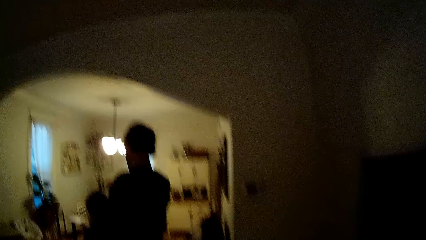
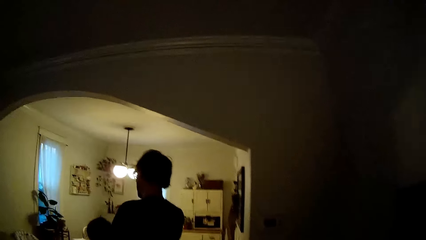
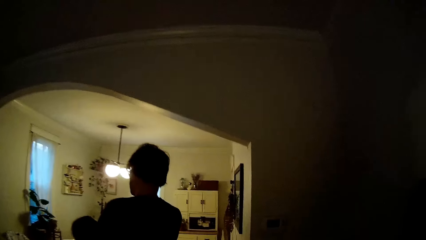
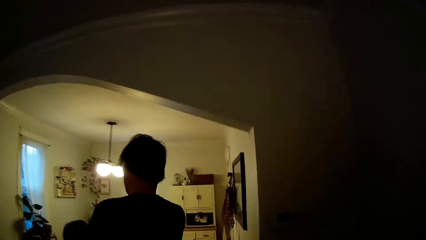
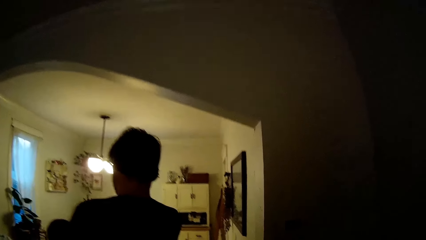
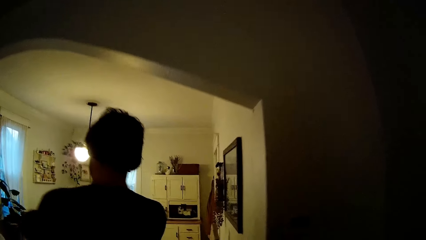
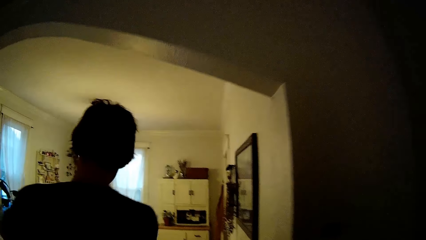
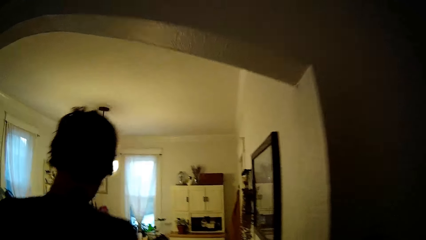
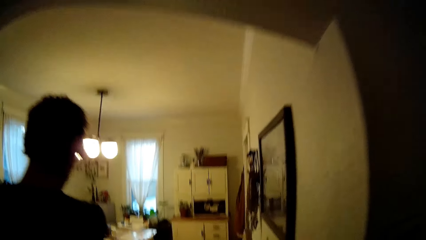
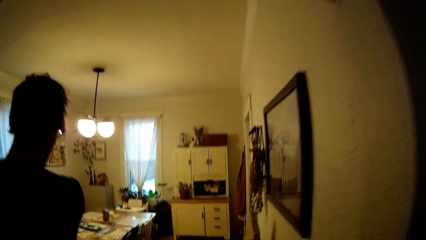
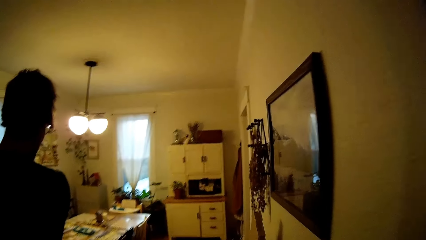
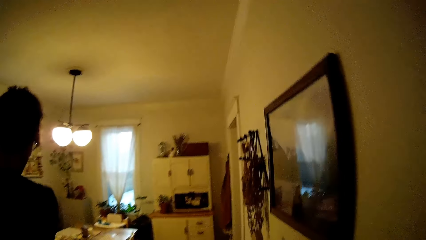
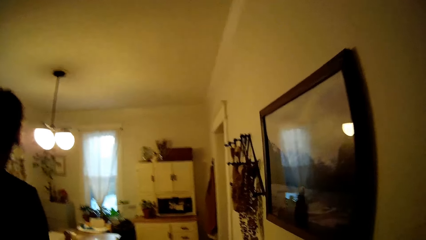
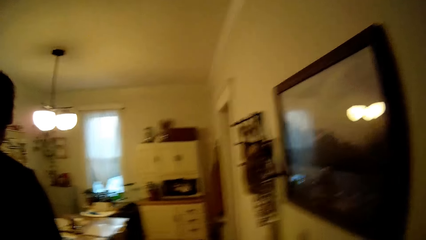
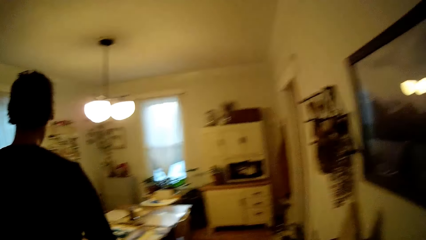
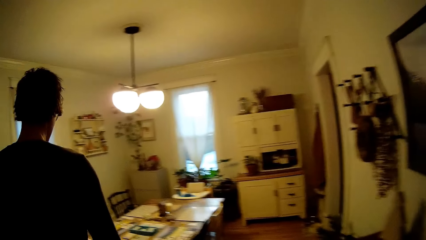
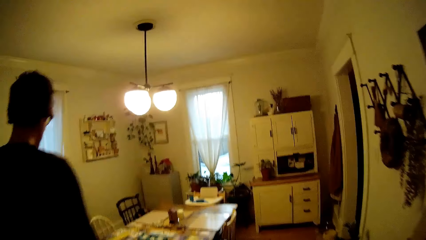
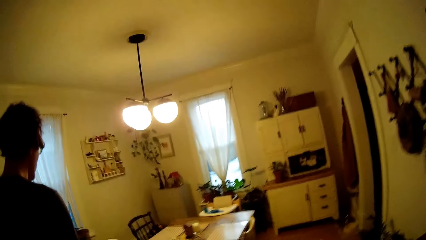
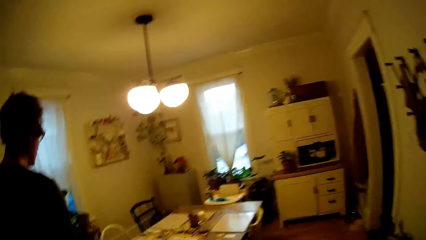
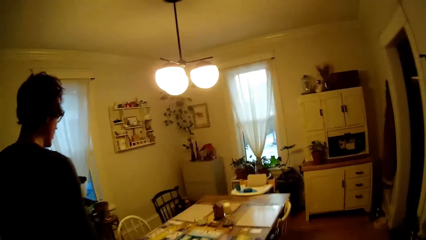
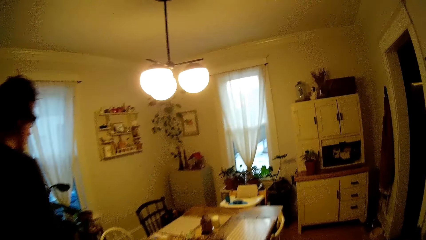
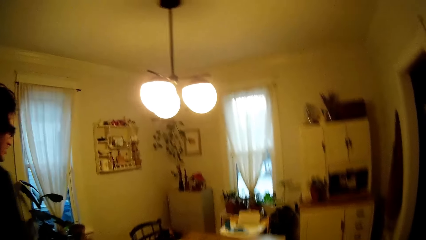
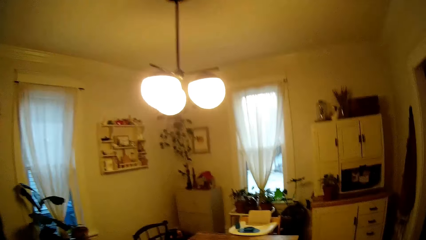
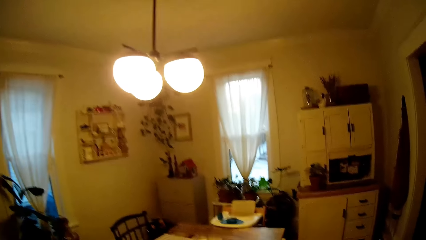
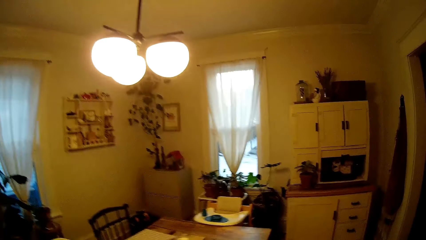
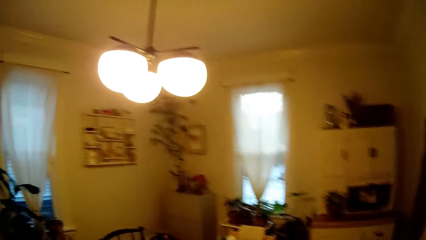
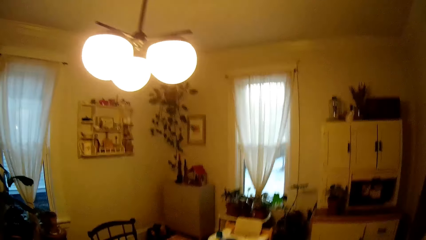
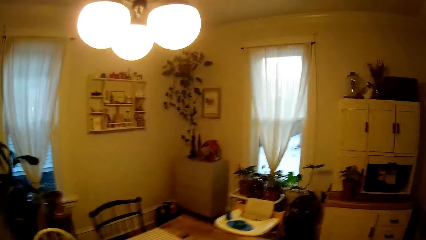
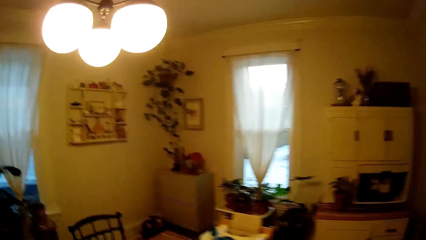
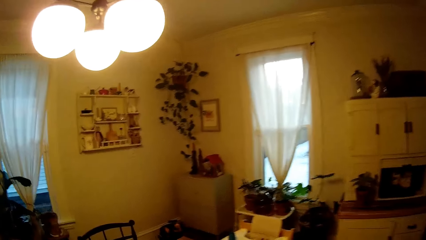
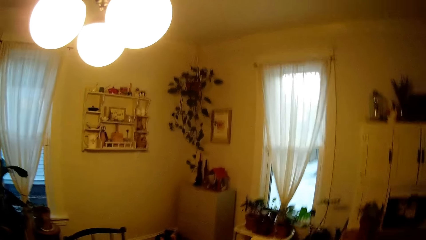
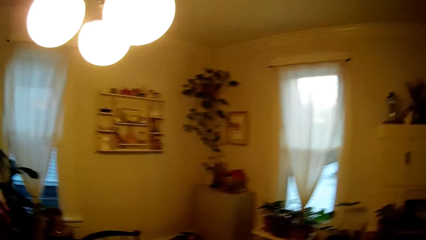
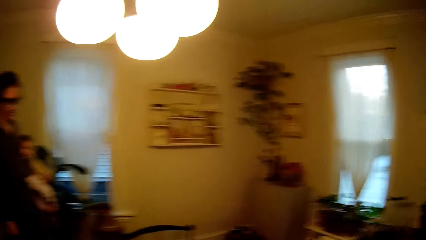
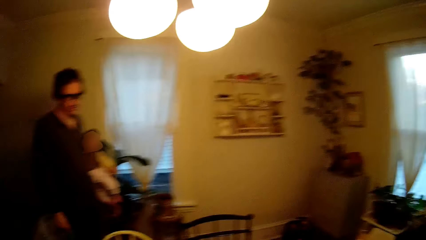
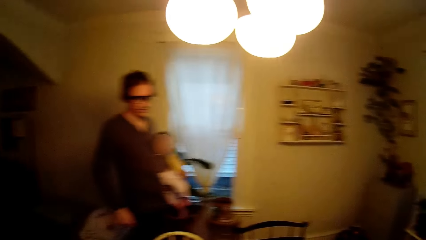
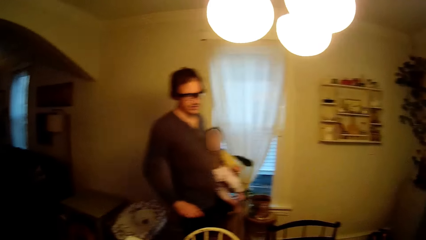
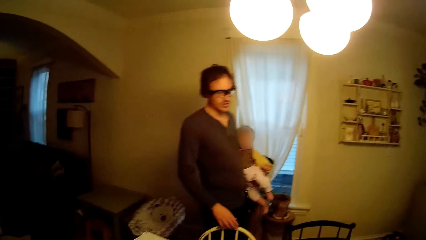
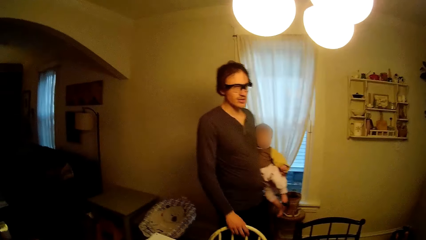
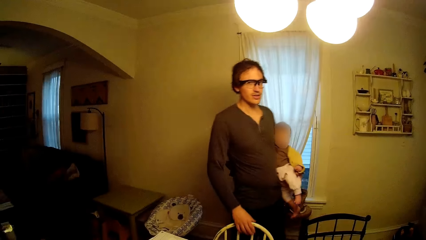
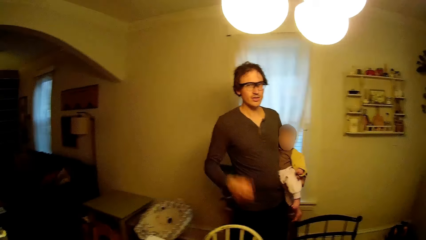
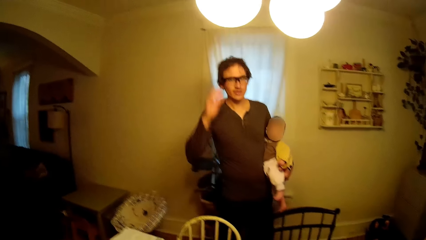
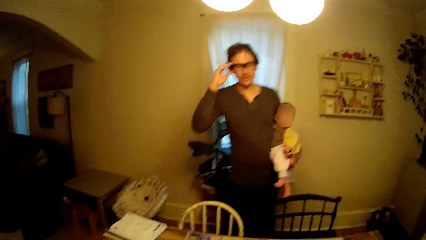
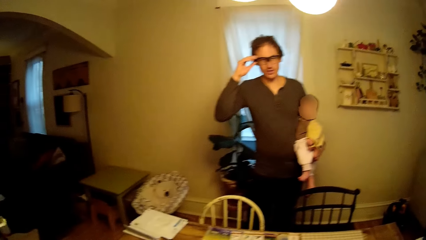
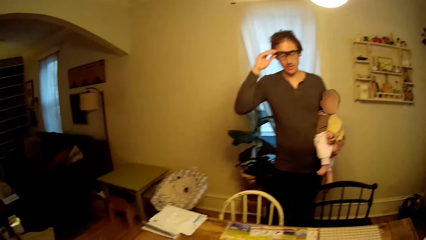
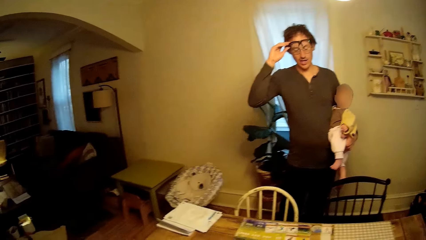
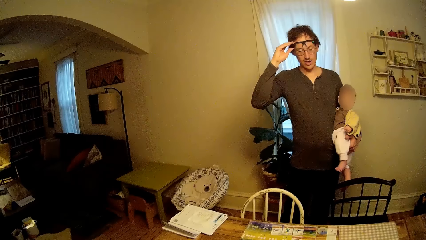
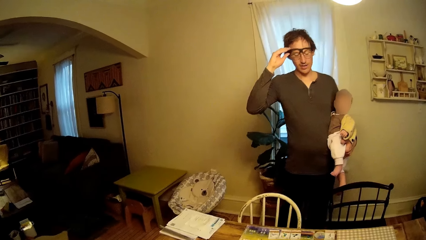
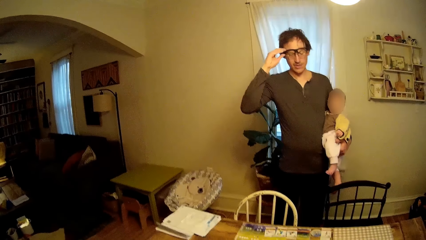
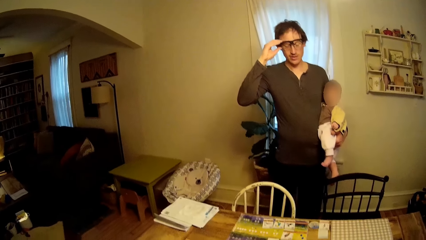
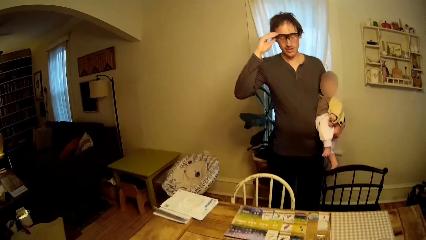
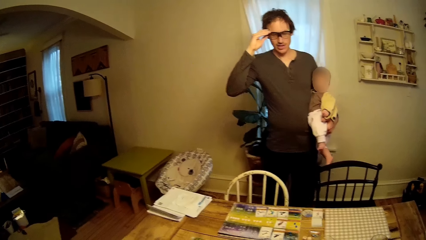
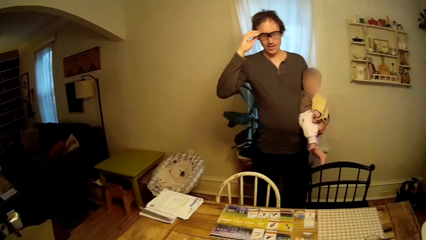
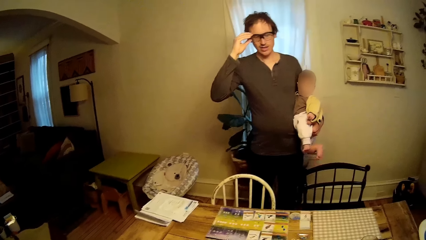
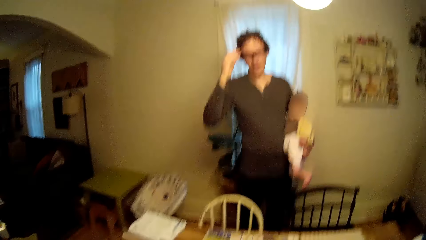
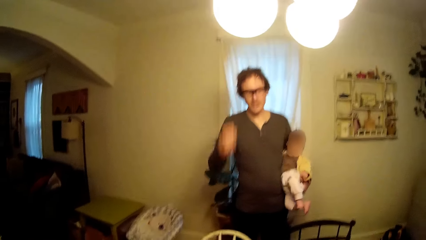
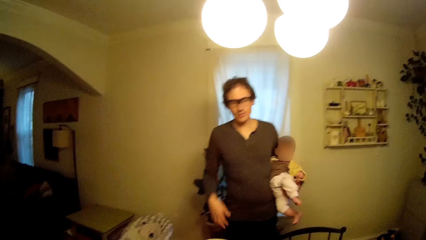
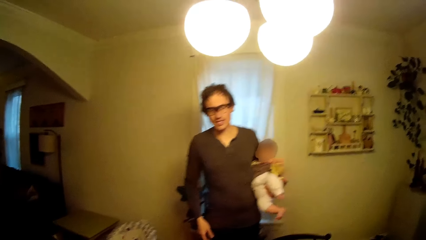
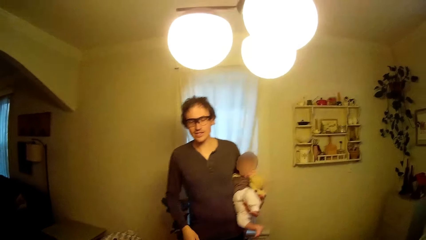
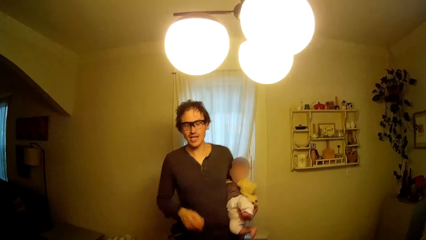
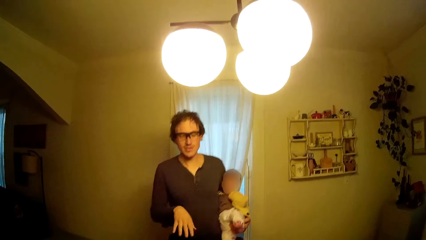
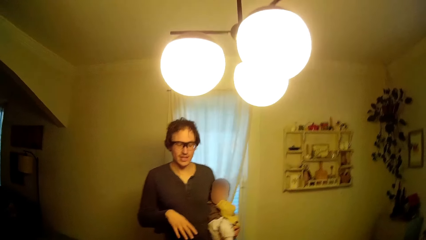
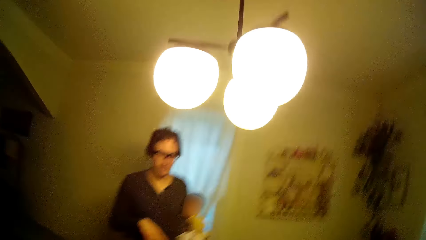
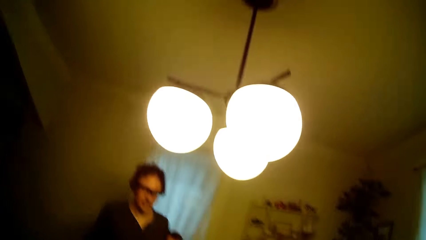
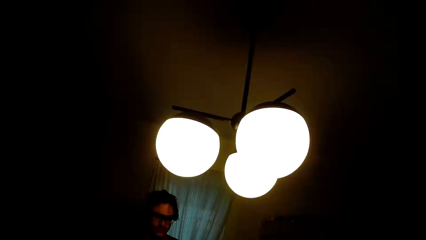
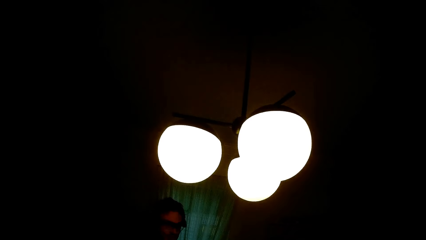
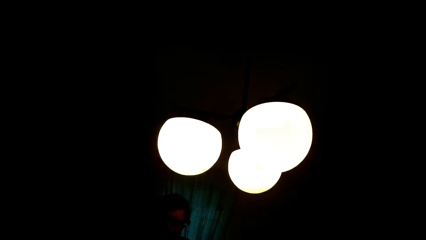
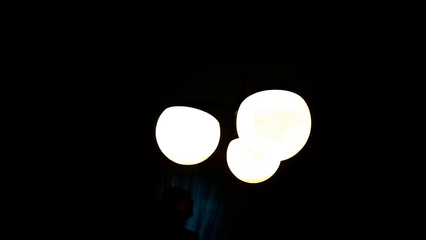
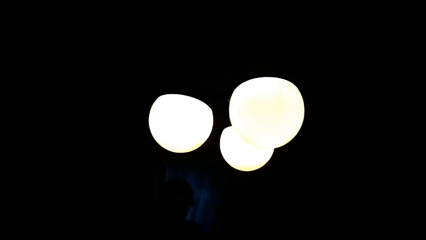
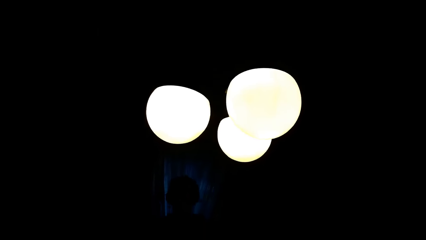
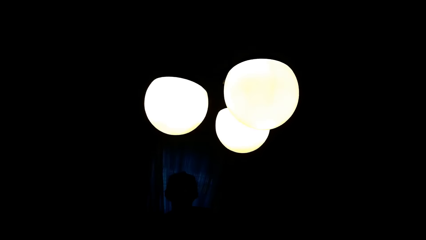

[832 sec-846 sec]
The man adjusts his glasses with his right hand.

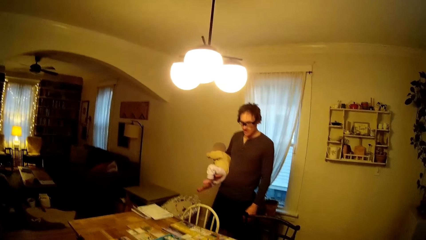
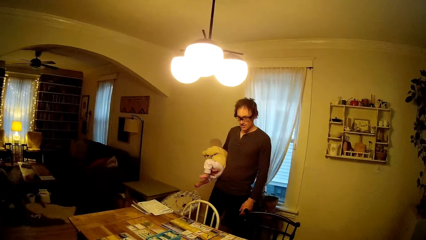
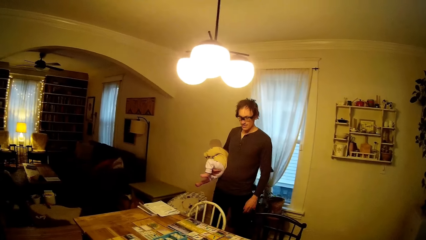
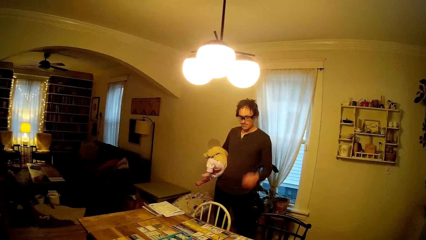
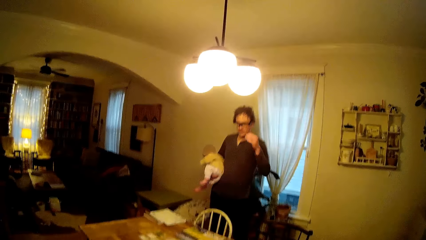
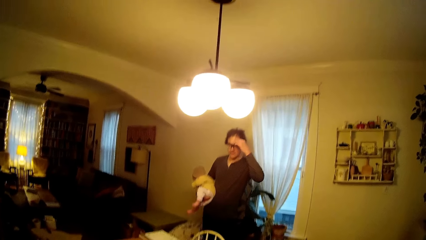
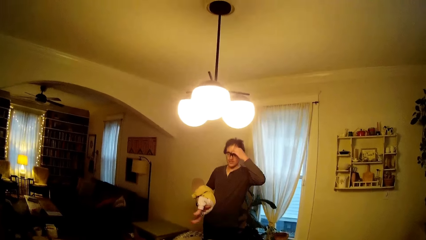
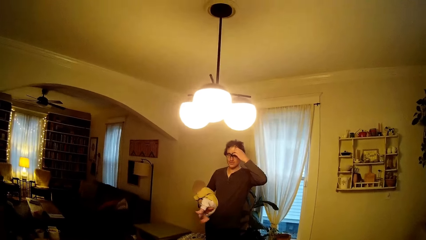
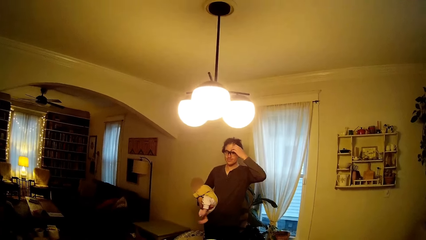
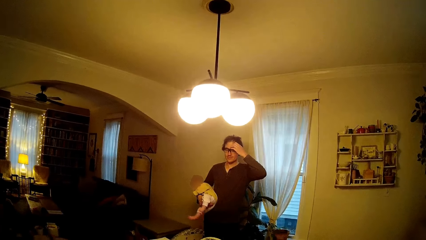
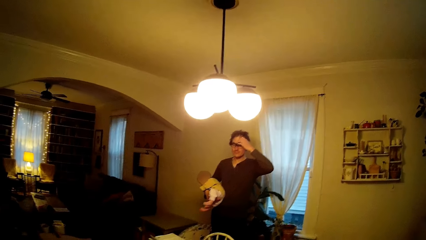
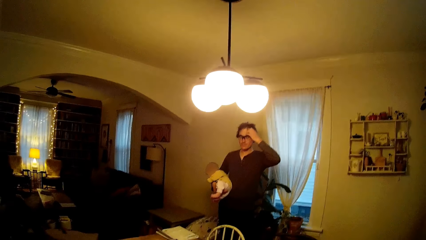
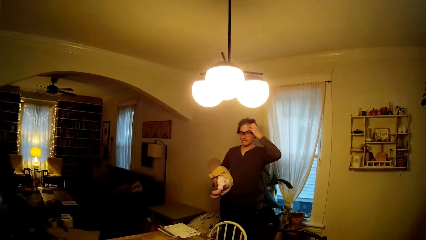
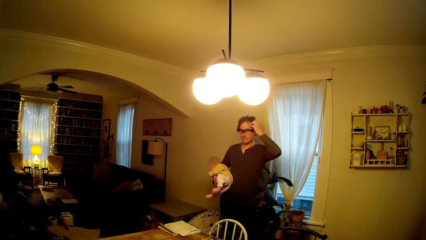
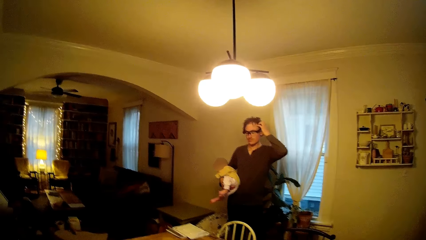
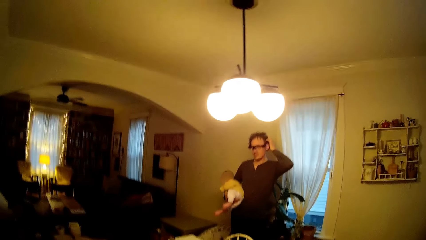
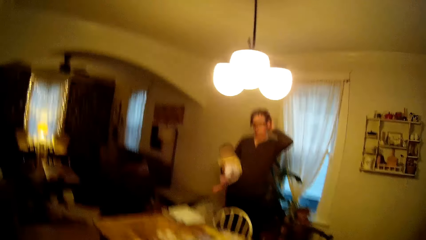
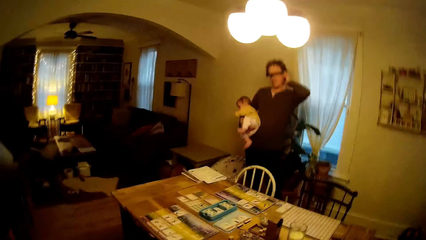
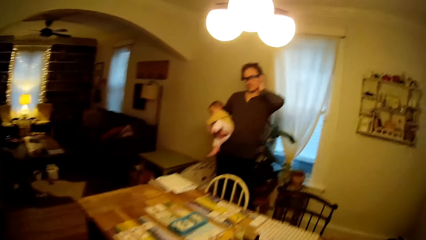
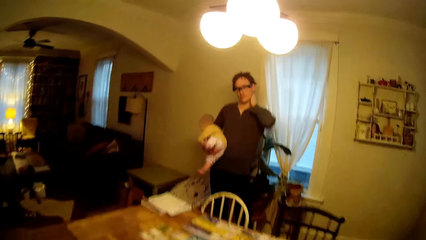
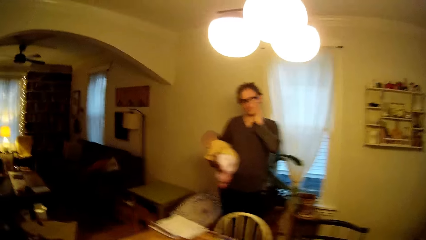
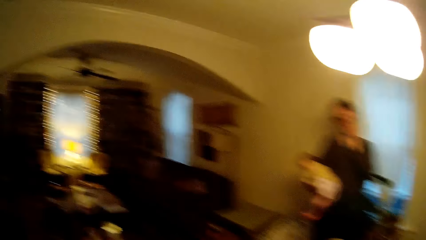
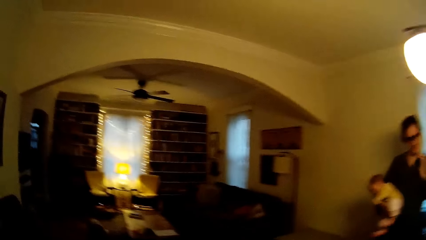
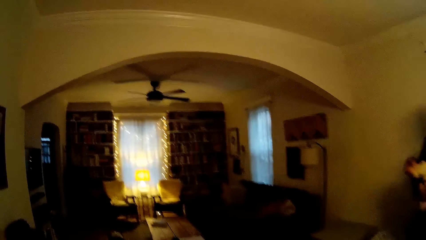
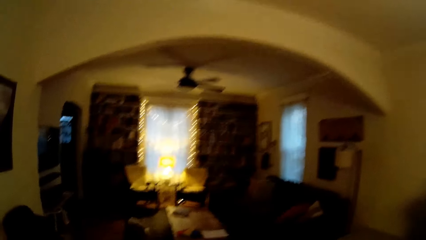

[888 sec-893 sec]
The man touches his face with his left hand.
